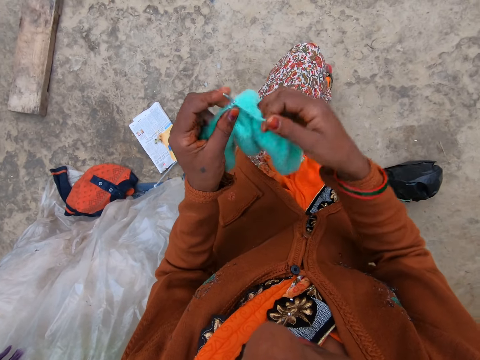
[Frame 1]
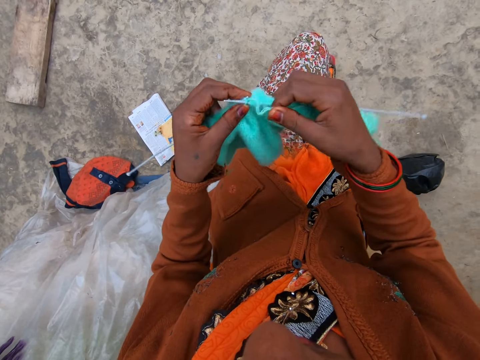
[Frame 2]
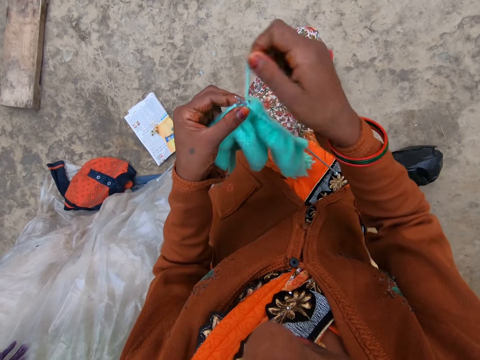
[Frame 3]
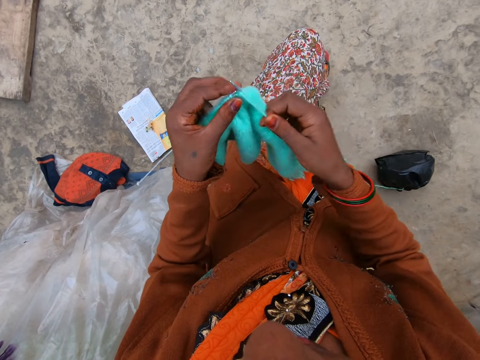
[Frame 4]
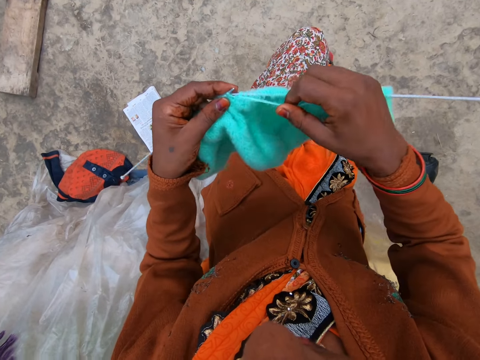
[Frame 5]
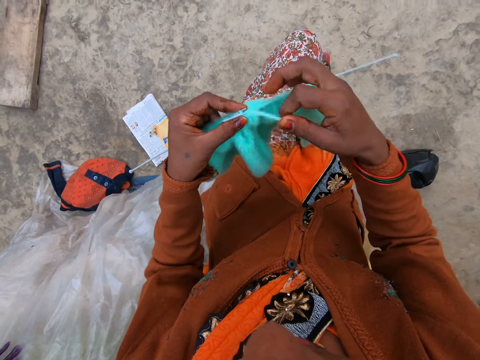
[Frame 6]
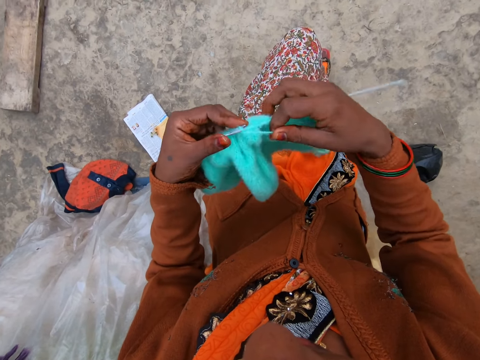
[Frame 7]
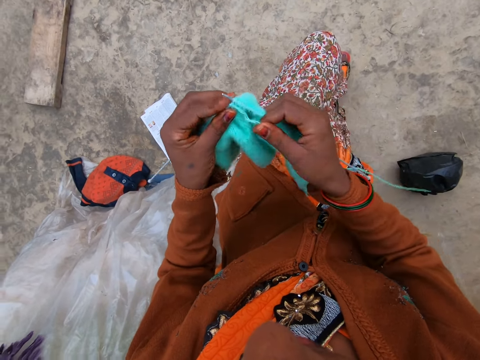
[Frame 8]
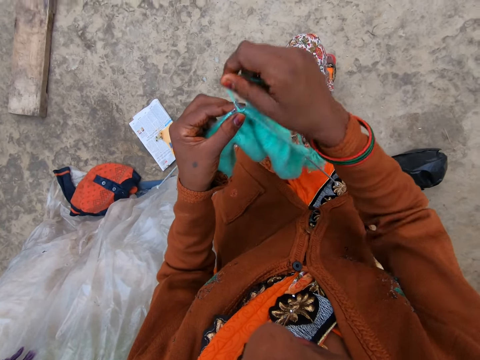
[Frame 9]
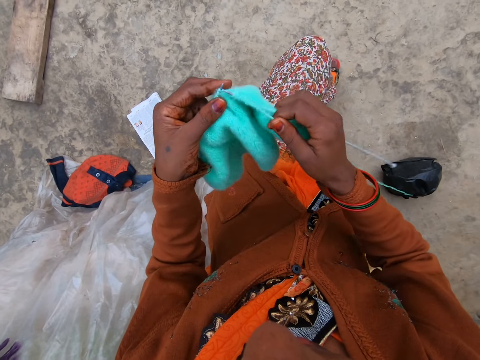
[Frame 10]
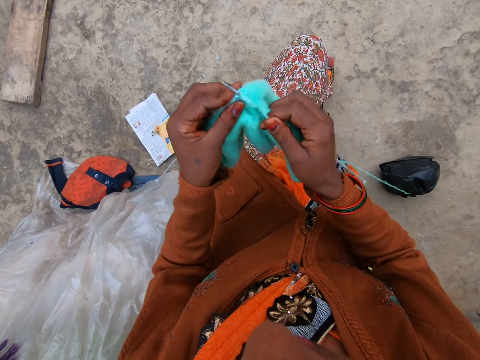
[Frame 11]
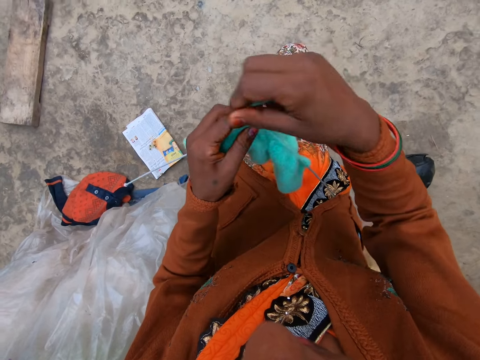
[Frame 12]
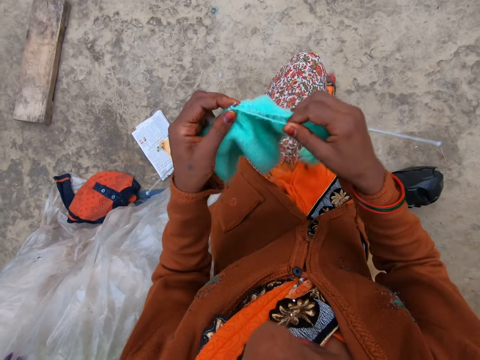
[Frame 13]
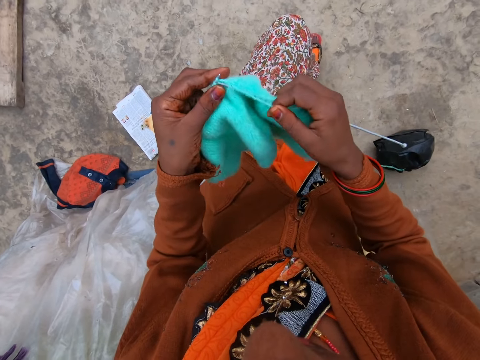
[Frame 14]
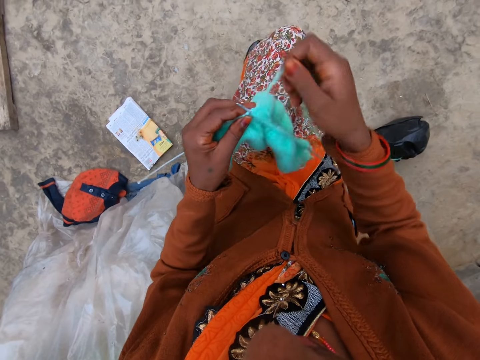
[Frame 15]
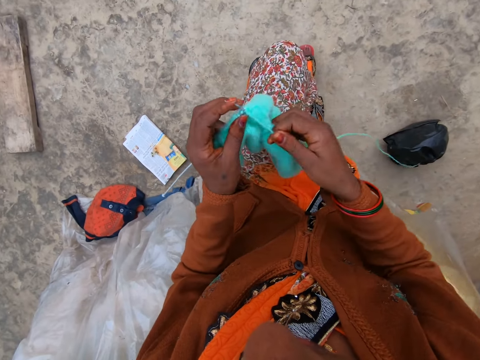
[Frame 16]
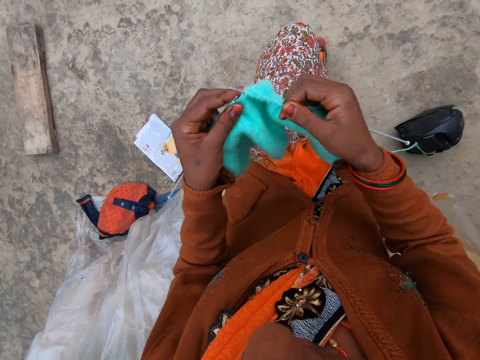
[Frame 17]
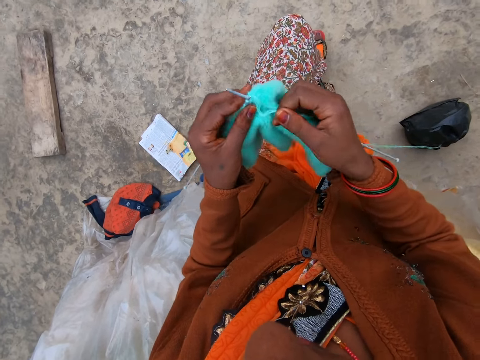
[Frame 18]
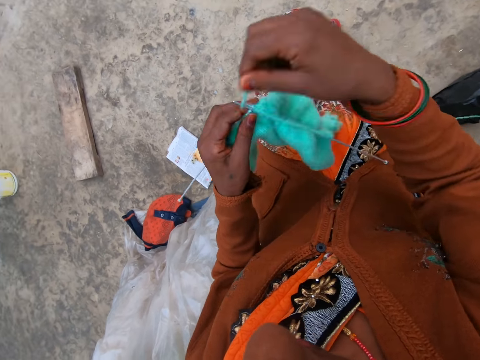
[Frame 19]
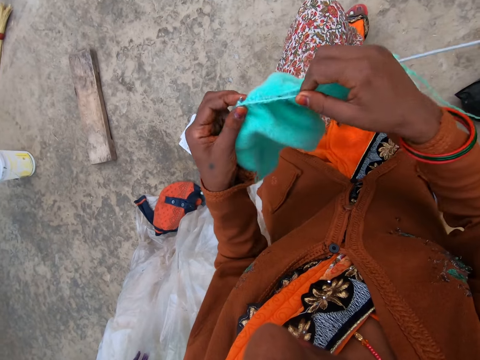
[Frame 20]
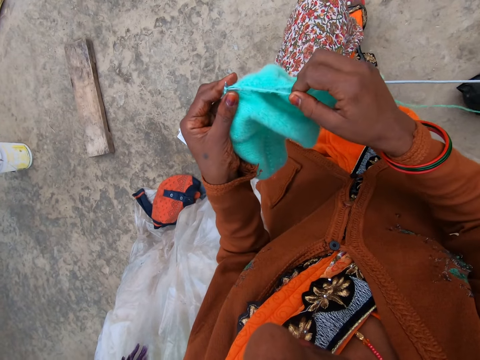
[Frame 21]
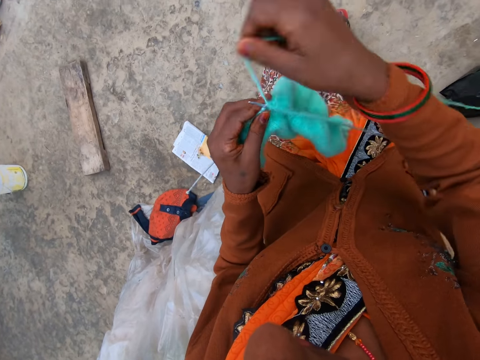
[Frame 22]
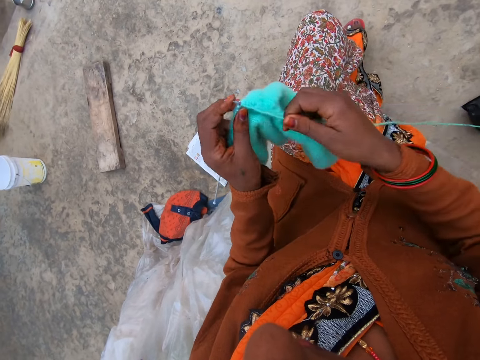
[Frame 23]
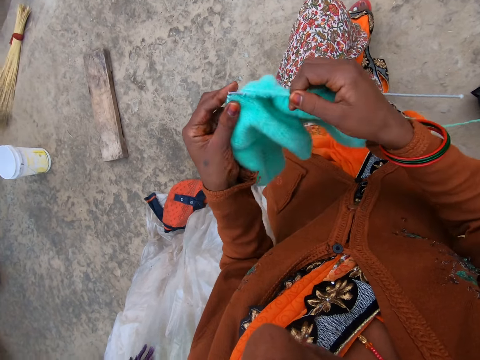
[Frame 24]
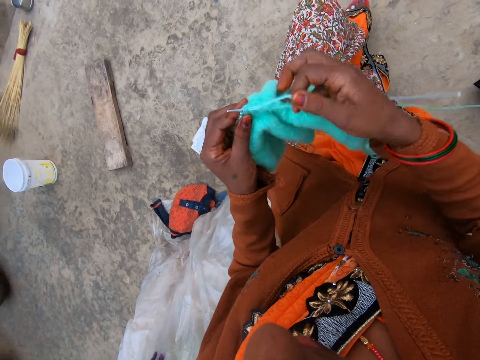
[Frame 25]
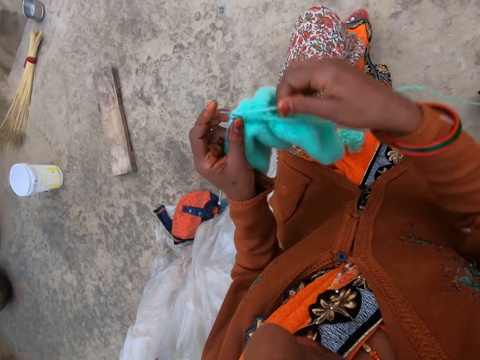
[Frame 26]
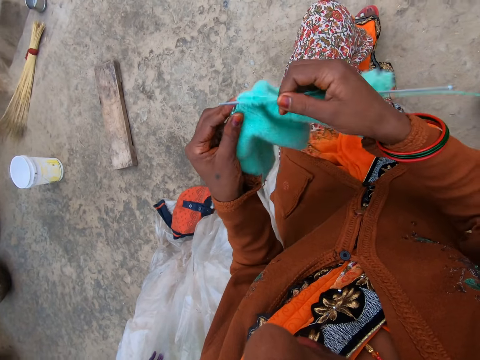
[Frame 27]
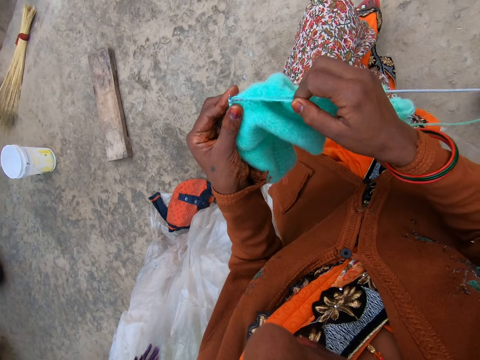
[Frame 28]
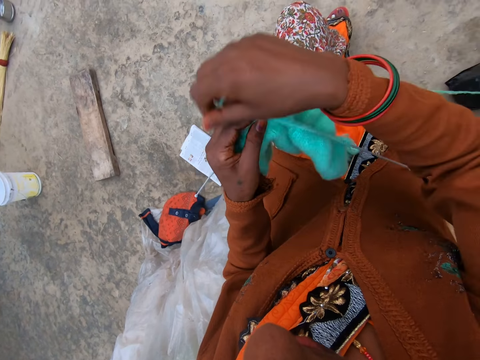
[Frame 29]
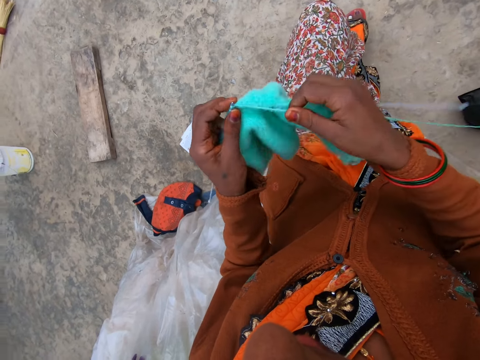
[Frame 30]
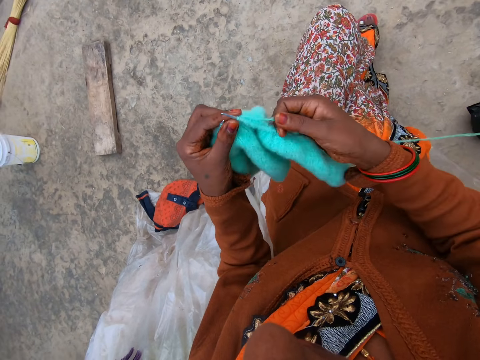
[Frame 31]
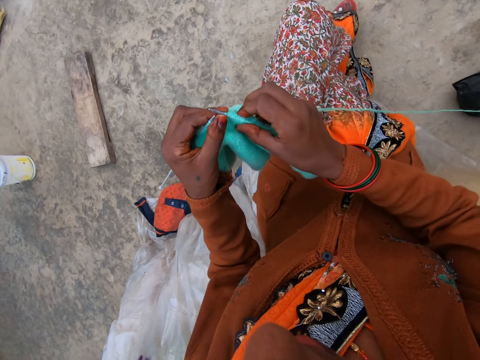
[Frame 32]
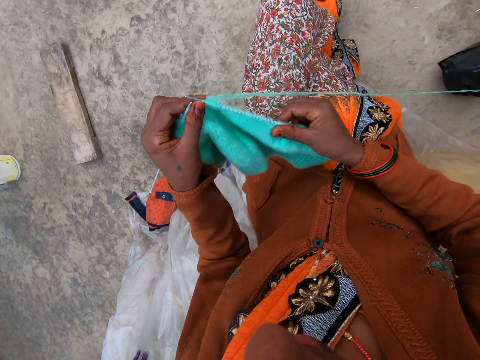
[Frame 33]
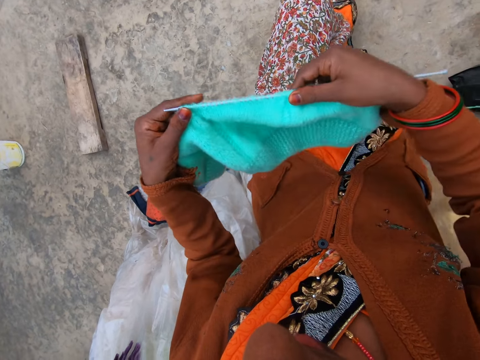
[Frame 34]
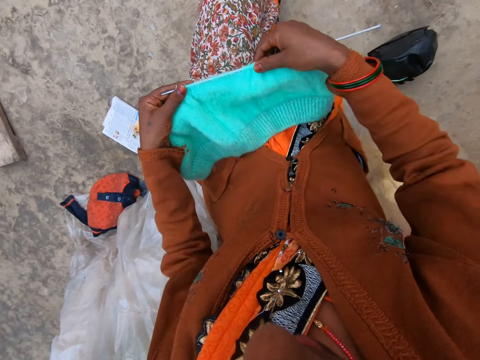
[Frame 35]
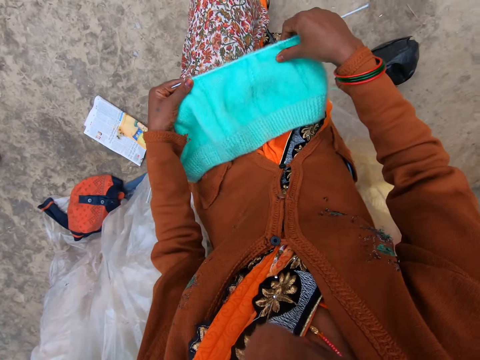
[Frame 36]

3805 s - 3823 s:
The camera wearer coils a knitting thread on a knitting needle. They knit a piece of fabric with the knitting needle. They coil the knitting thread on the knitting needle. They knit the piece of fabric with the knitting needle. They coil the knitting thread on the knitting needle. They knit the piece of fabric with the knitting needle. They coil the knitting thread on the knitting needle. They knit the piece of fabric with the knitting needle. They coil the knitting thread on the knitting needle. They knit the piece of fabric with the knitting needle. They coil the knitting thread on the knitting needle. They knit the piece of fabric with the knitting needle. They coil the knitting thread on the knitting needle. They knit the piece of fabric with the knitting needle. They coil the knitting thread on the knitting needle. They knit the piece of fabric with the knitting needle. They coil the knitting thread on the knitting needle. They knit the piece of fabric with the knitting needle. They coil the knitting thread on the knitting needle. They knit the piece of fabric with the knitting needle. They adjust the knitted fabric on the knitting needle.

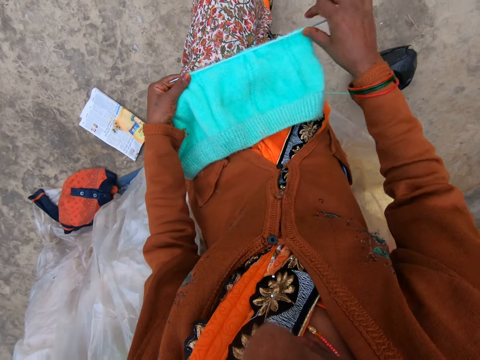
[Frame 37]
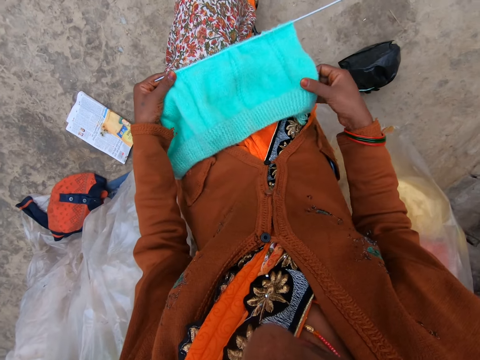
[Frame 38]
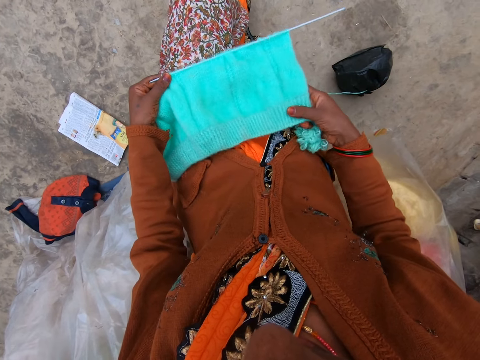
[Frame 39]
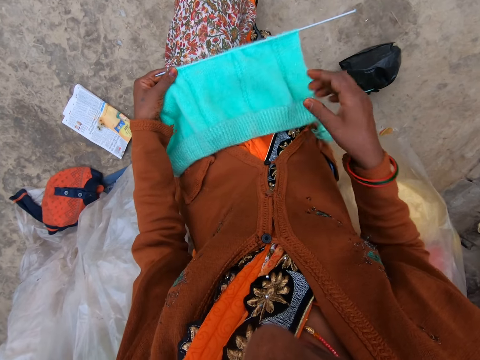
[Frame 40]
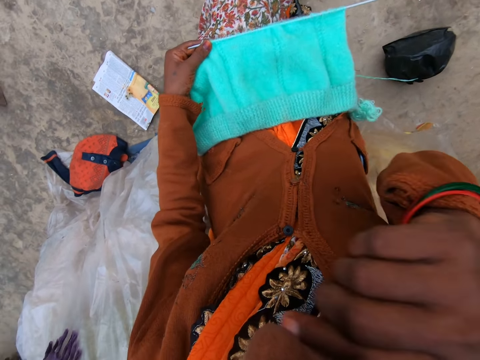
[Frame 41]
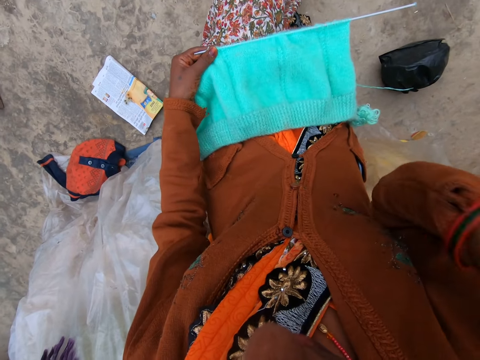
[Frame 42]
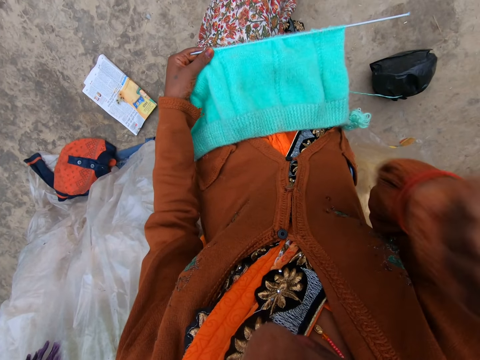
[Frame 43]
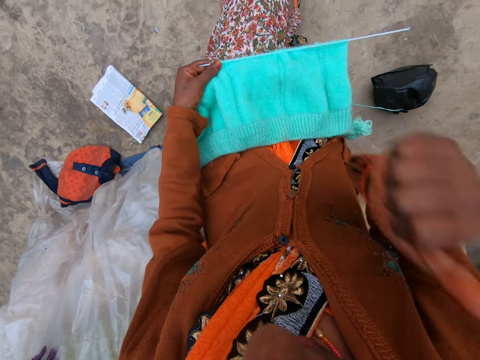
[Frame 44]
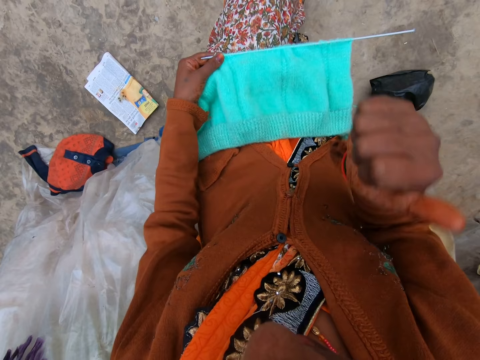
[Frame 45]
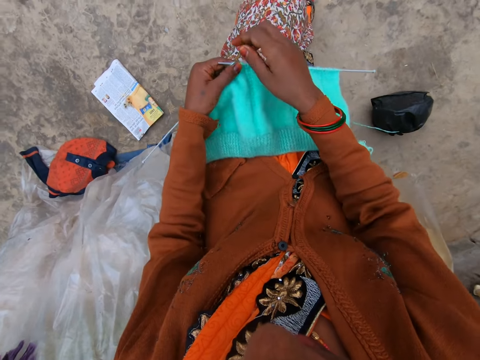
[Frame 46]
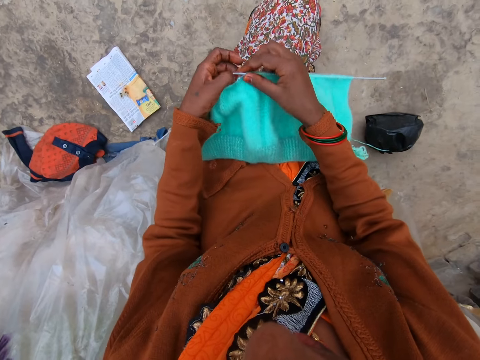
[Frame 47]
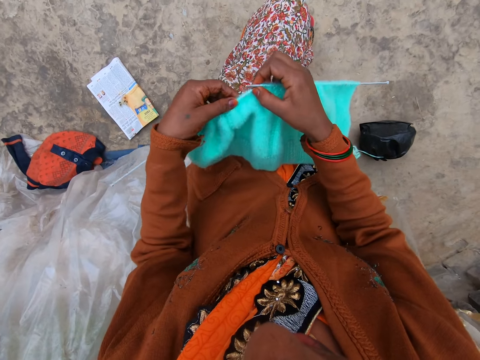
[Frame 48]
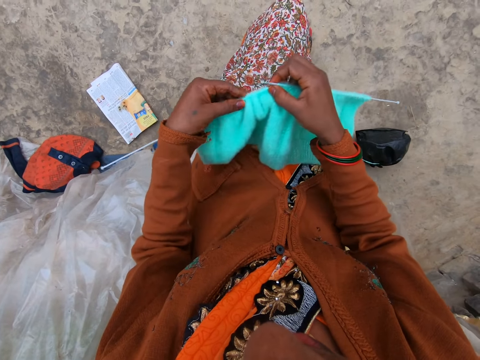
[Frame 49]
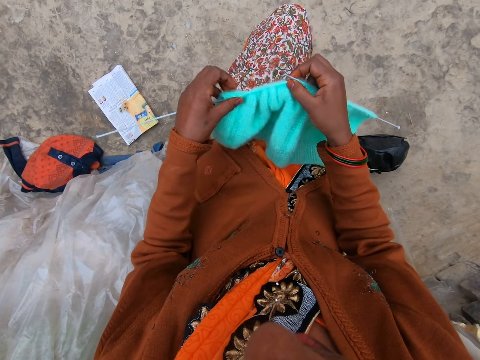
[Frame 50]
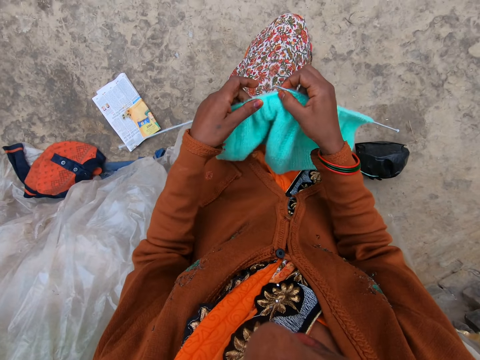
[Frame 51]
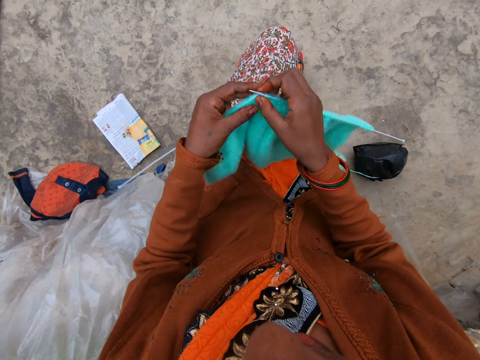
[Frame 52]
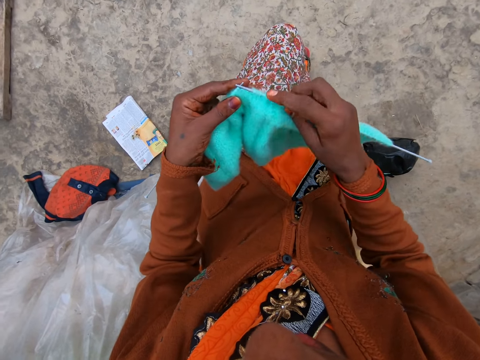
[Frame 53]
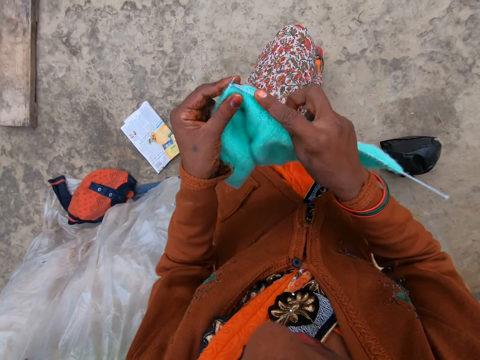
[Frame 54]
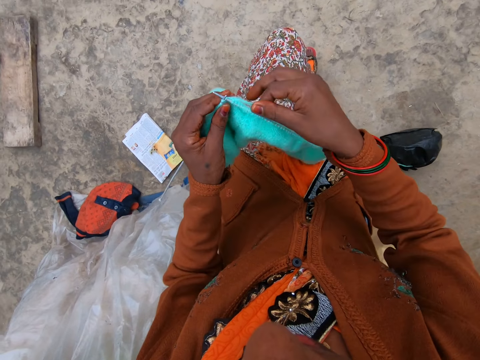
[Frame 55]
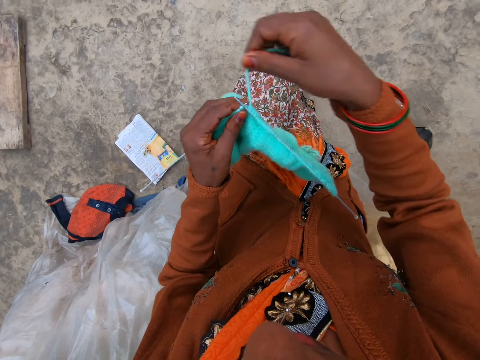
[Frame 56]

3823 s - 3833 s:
The camera wearer puts a knitted fabric on a lap. She adjusts the knitted fabric on the lap. She holds her chin with her hand. She scratches her nose. She waves her hand in the air. She adjusts the knitted fabric on the lap. She knits a piece of fabric with a knitting needle. She coils a knitting thread on the knitting needle.
